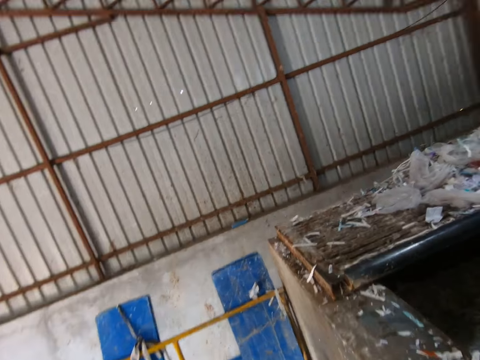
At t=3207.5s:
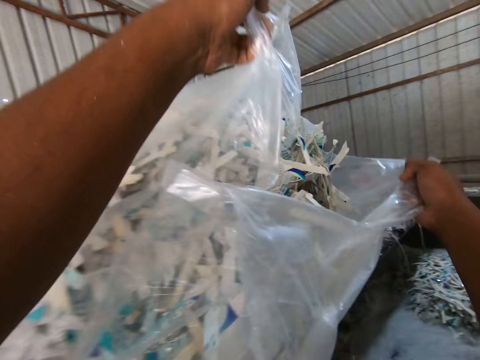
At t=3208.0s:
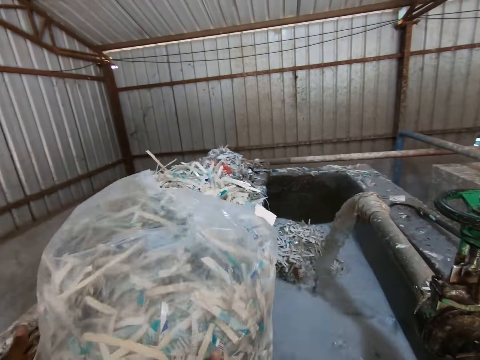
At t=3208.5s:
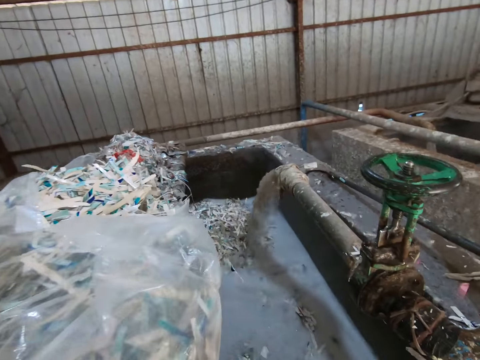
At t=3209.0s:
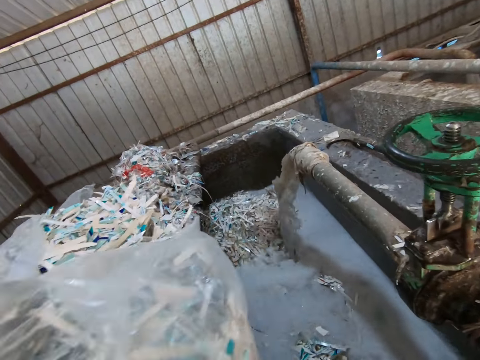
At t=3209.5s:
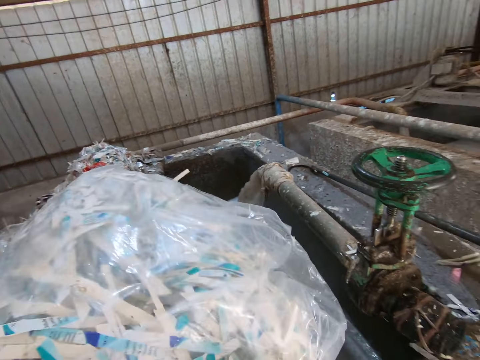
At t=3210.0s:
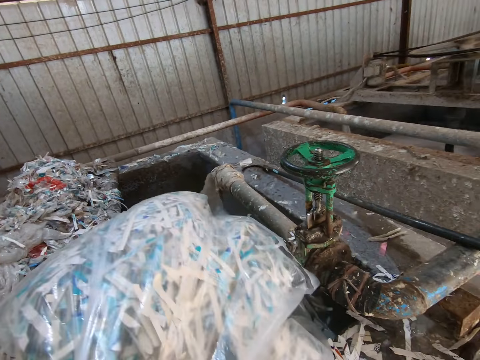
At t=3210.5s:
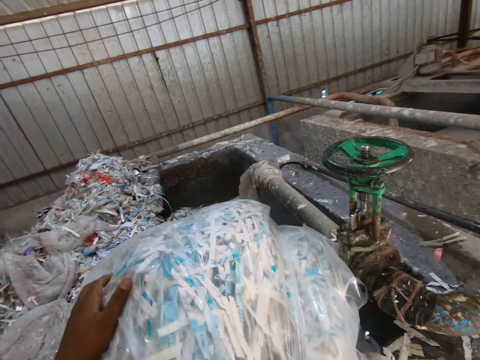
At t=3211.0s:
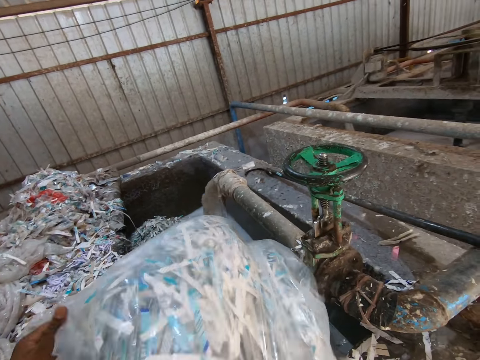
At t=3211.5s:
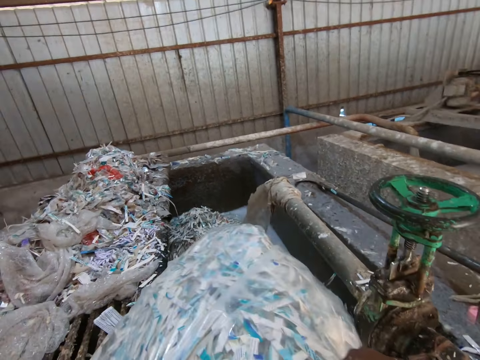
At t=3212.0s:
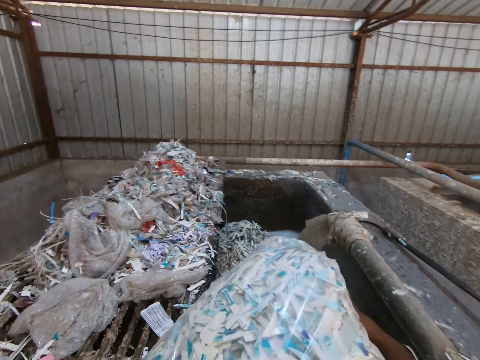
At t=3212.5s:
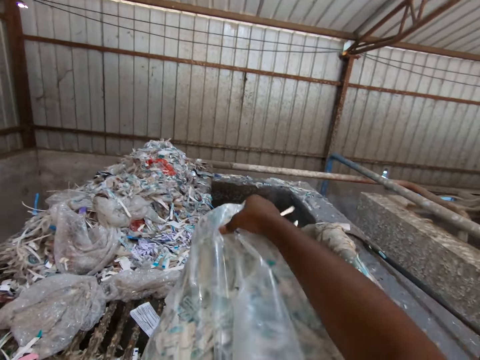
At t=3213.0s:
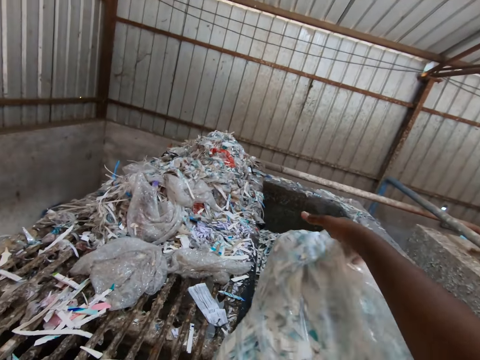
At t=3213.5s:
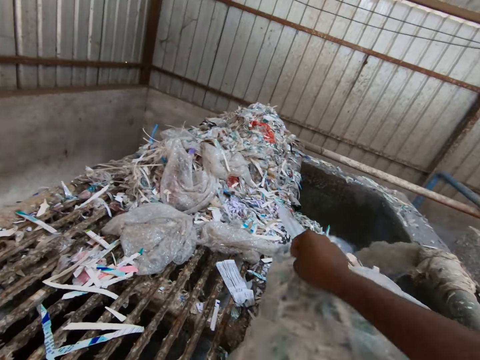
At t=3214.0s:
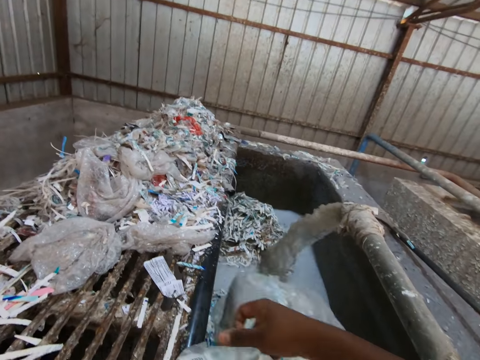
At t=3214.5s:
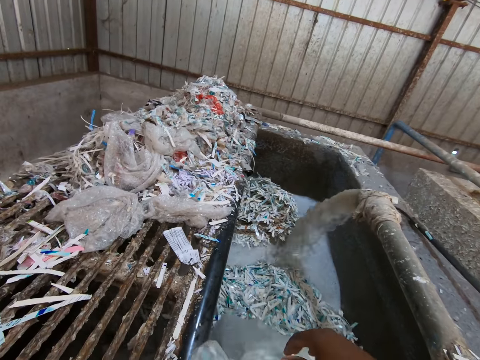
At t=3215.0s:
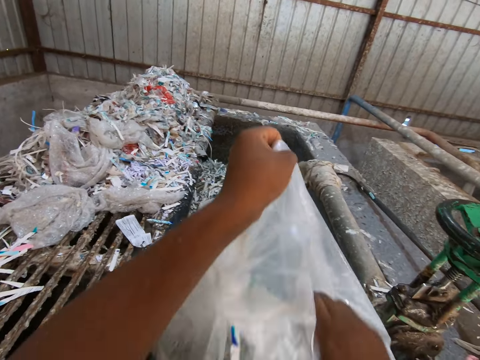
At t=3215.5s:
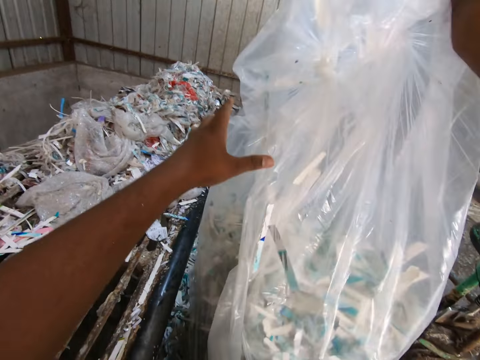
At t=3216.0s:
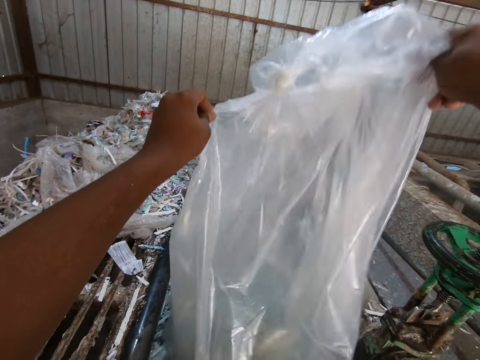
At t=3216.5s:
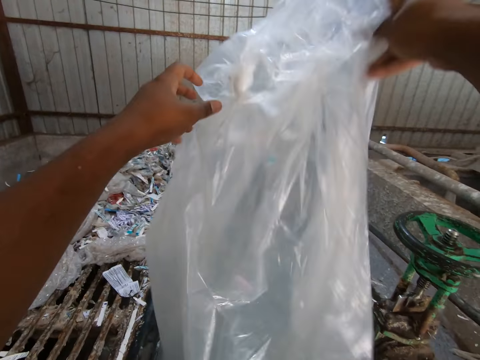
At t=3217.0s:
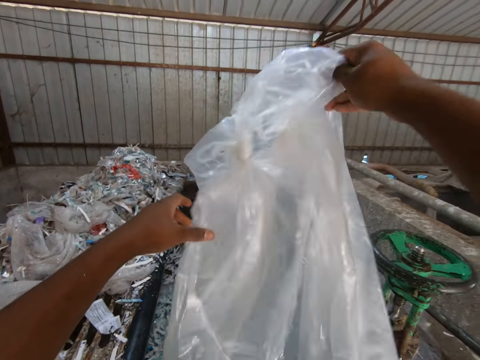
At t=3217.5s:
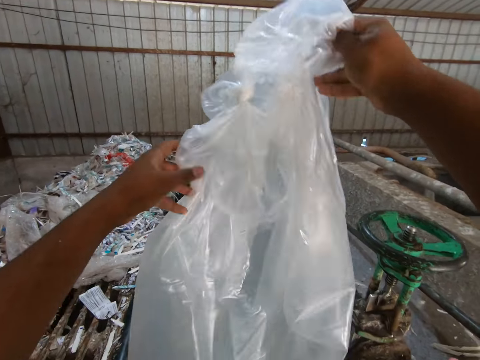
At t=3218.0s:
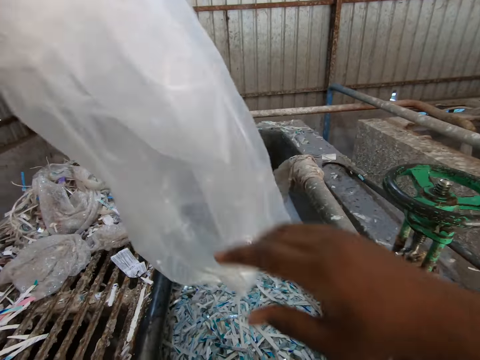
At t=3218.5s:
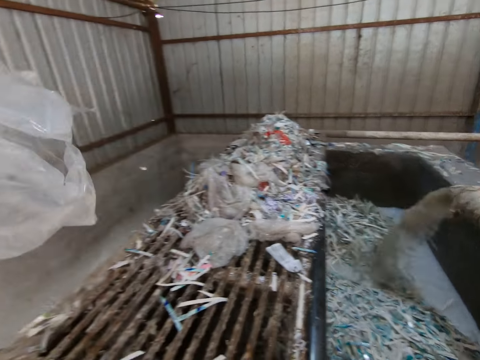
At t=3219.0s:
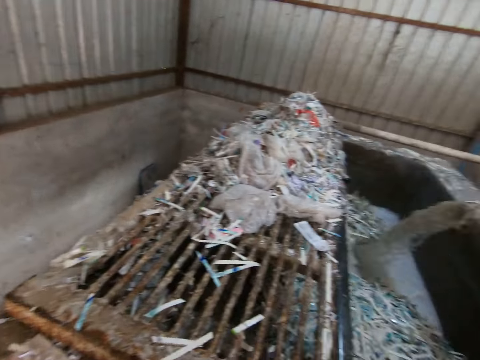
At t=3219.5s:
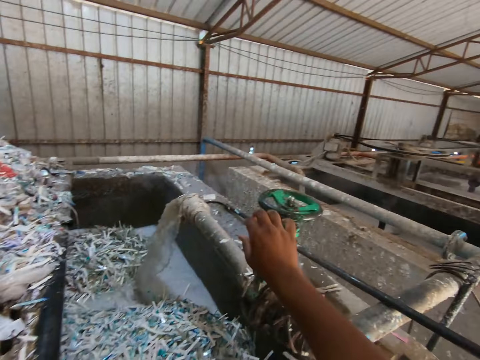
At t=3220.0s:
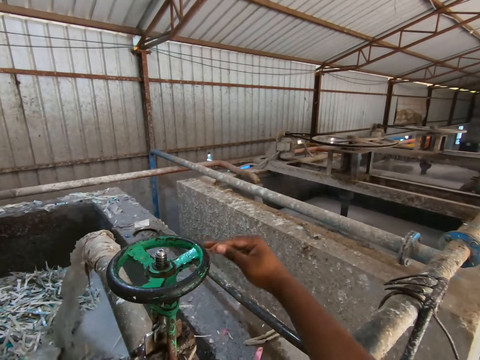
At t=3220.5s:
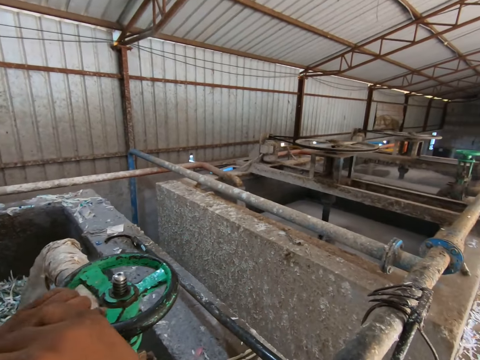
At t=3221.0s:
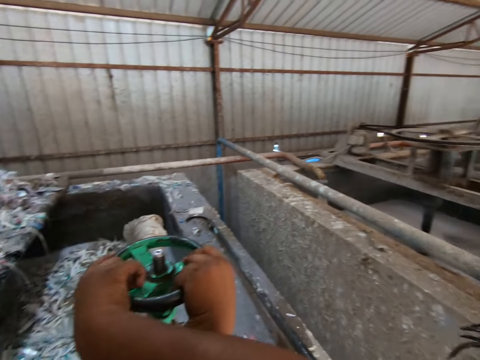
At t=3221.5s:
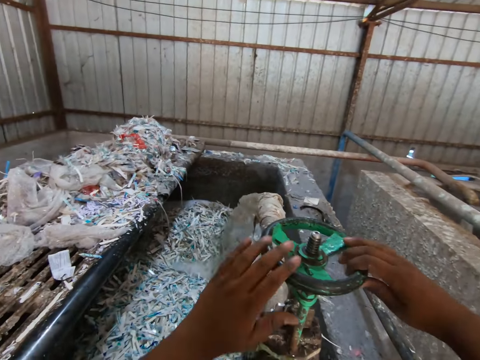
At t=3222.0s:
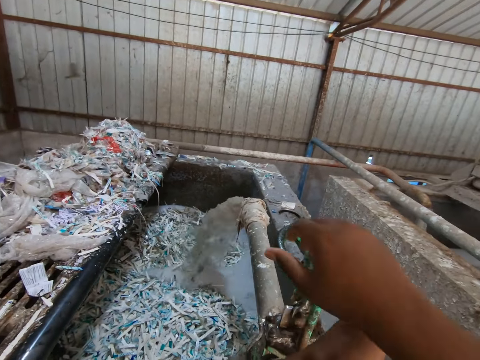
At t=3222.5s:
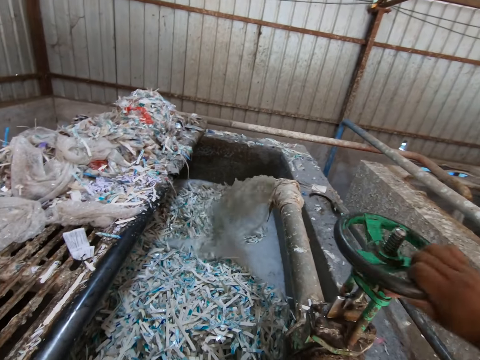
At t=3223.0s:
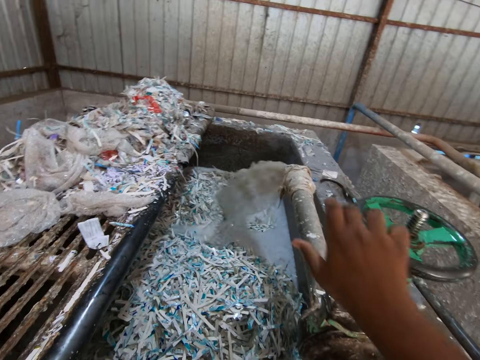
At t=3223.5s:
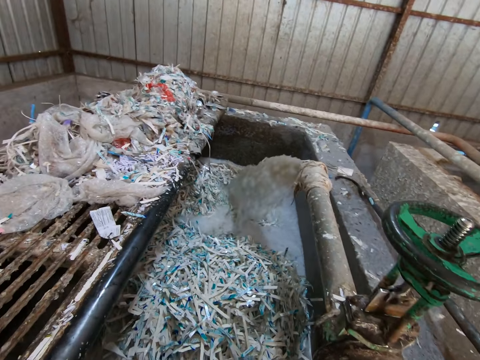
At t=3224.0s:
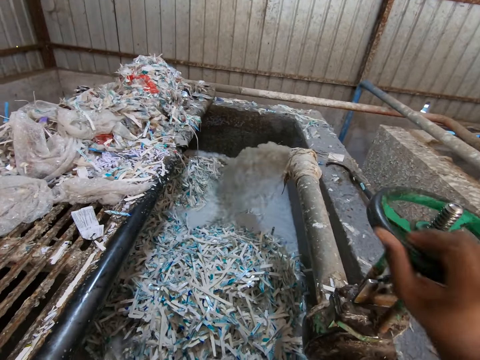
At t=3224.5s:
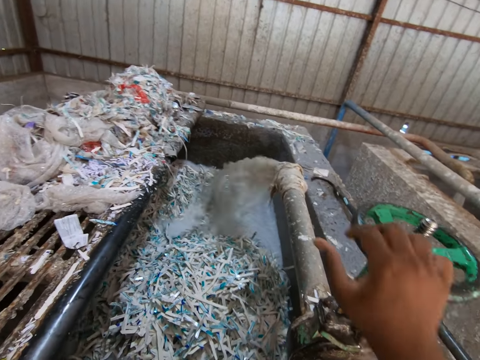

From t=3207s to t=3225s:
The camera wearer pours paper from the nylon bag into the egg crate making plant with both hands. He throws the nylon bag on the ground with his left hand. He adjusts the flow of water in the egg crate making plant with his right hand. He spins an industry solution tap handle. He adjusts the flow of water in the egg crate making plant with both hands. He adjusts the flow of water in the egg crate making plant with his right hand.

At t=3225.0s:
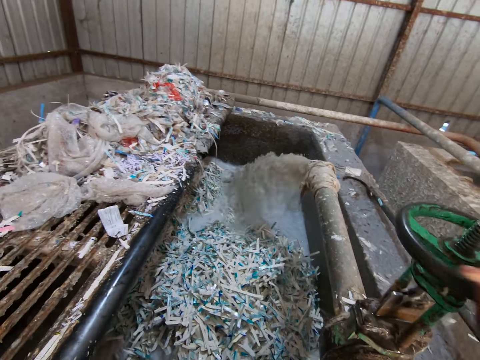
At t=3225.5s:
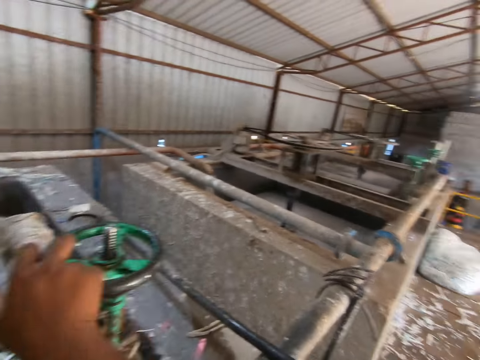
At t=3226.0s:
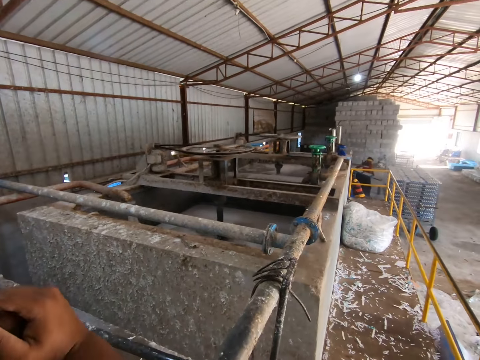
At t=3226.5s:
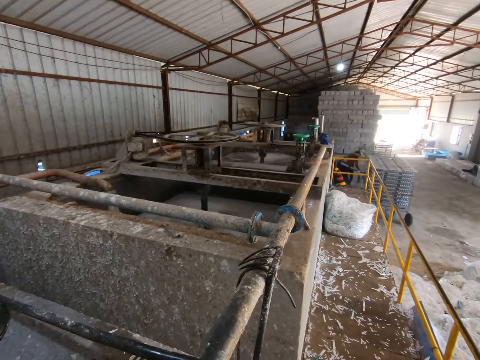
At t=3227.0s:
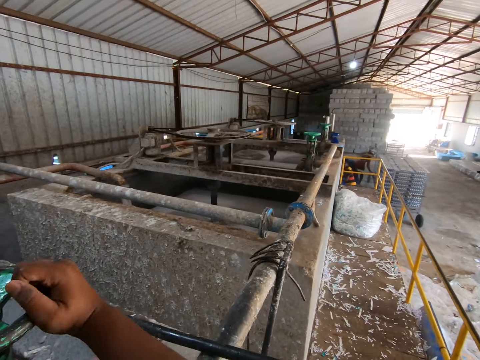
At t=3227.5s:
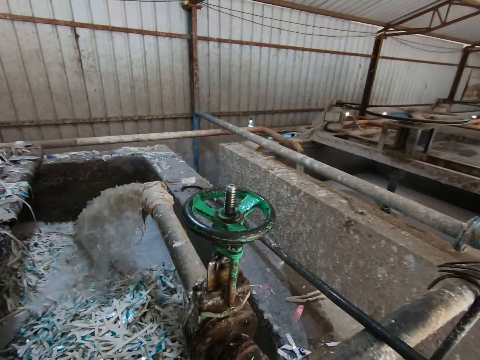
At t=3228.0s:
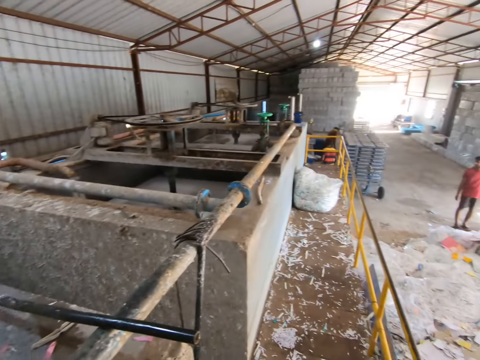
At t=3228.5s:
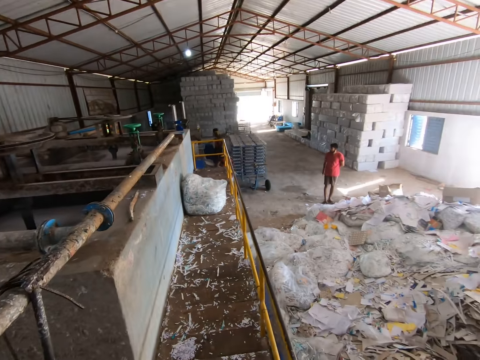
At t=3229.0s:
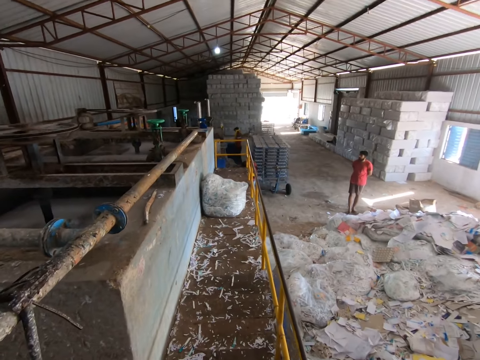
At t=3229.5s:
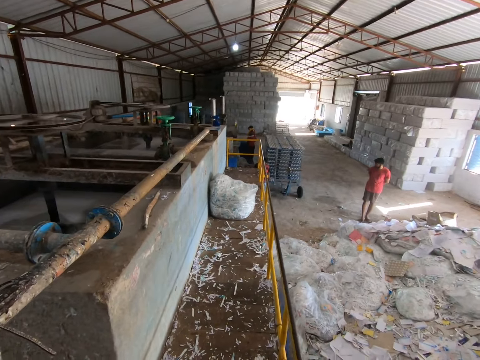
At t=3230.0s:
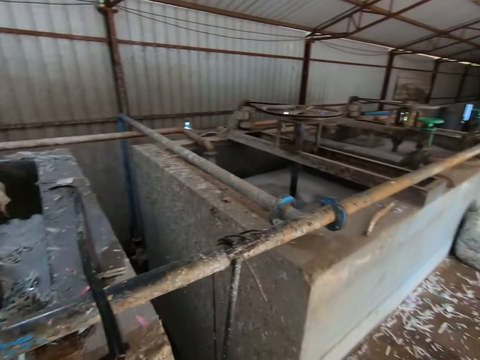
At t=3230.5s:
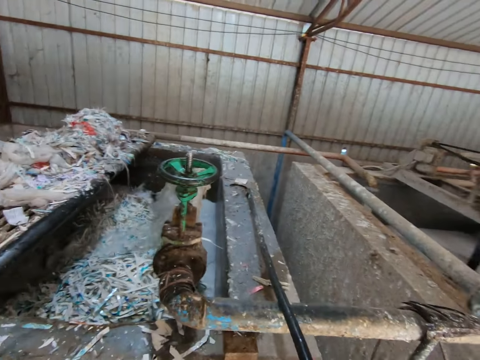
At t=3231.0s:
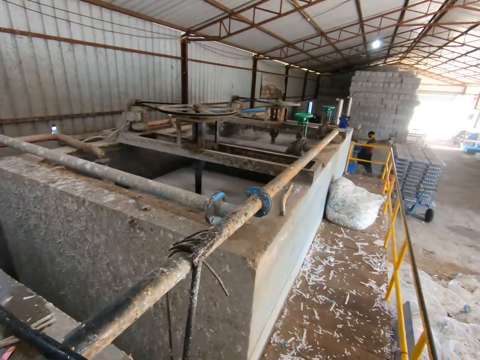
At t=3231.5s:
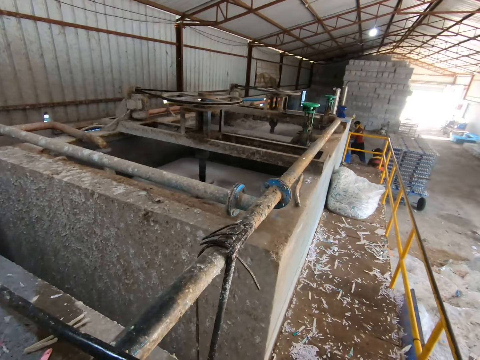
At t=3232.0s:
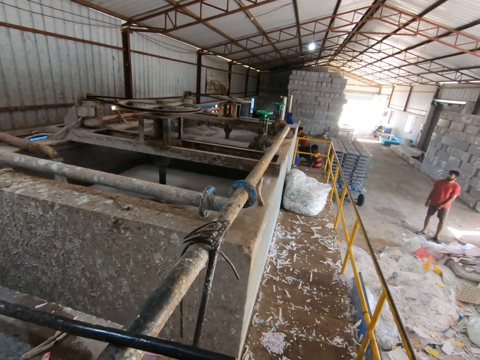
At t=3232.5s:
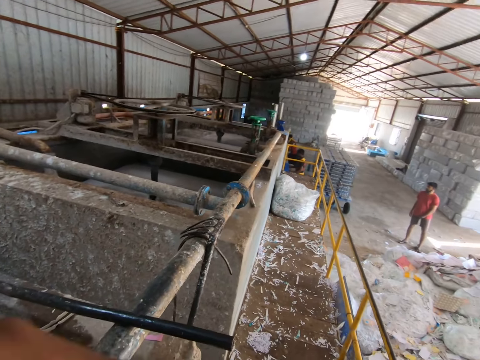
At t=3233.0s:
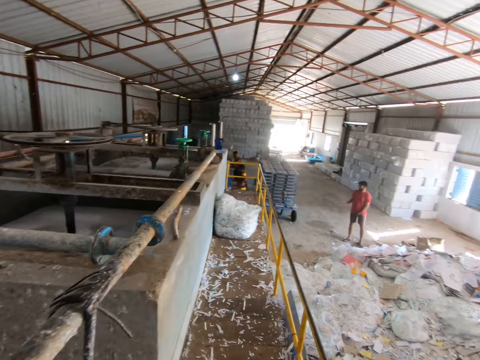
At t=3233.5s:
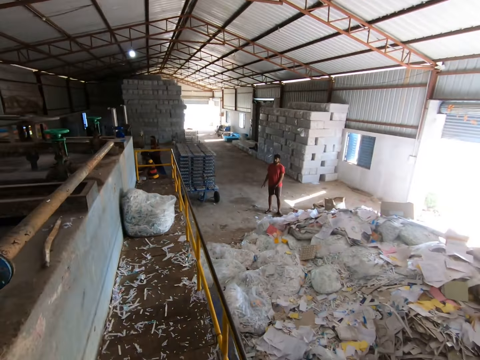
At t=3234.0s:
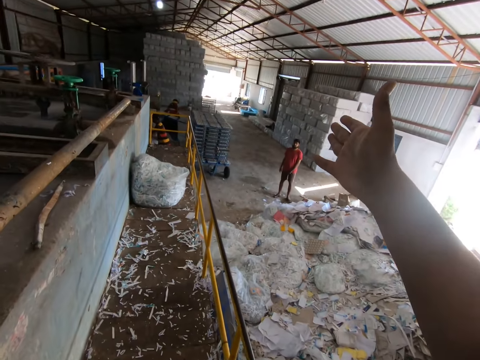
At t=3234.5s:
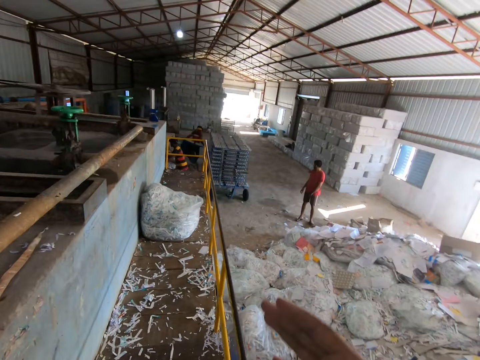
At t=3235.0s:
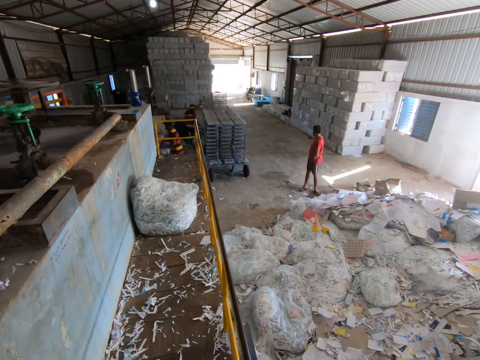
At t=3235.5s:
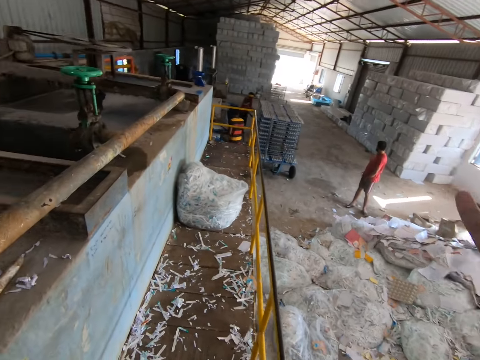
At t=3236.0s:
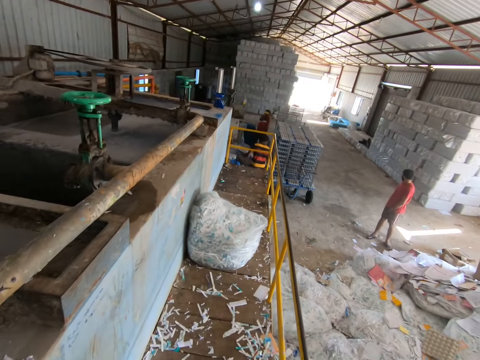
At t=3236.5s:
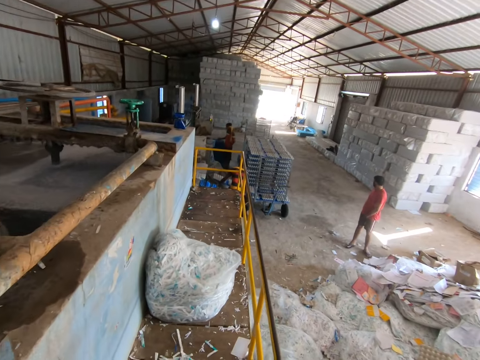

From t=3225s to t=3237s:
The camera wearer walks around a recycle paper machine. They converse with a man and make a hand gesture.
